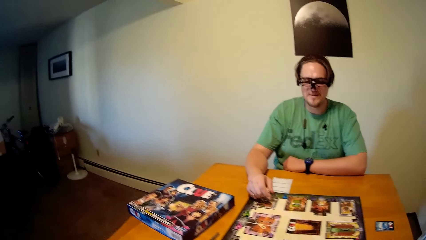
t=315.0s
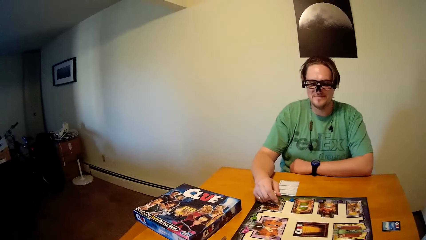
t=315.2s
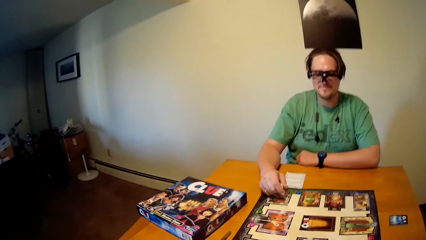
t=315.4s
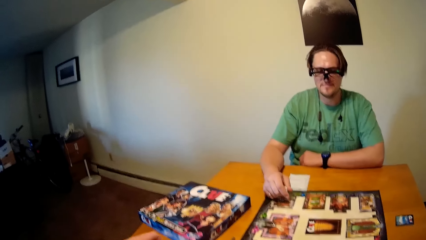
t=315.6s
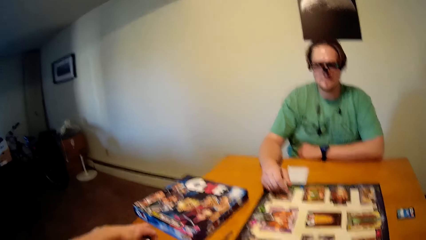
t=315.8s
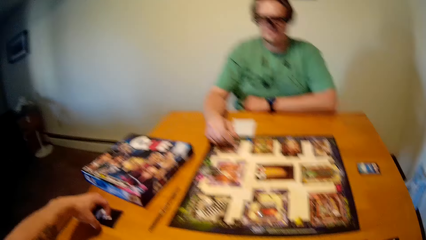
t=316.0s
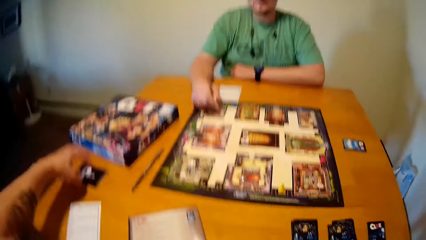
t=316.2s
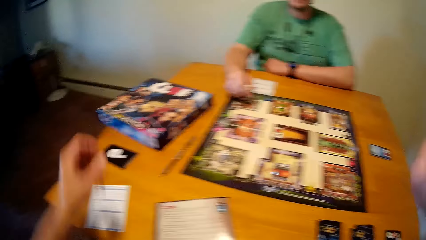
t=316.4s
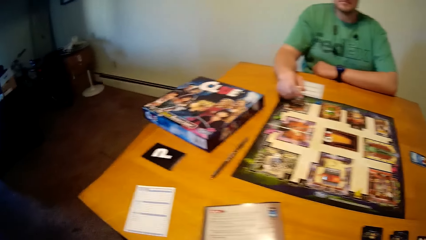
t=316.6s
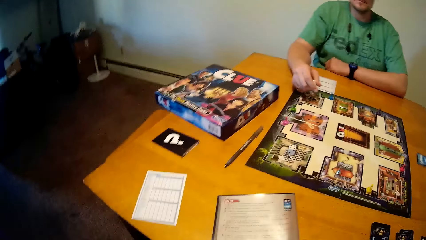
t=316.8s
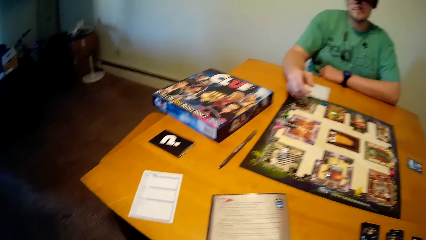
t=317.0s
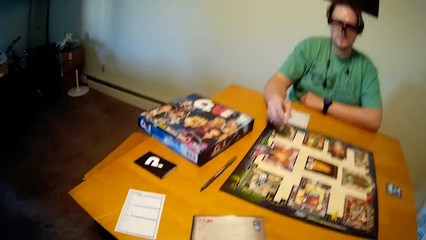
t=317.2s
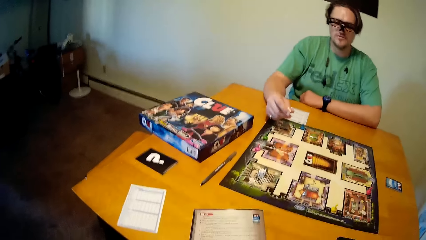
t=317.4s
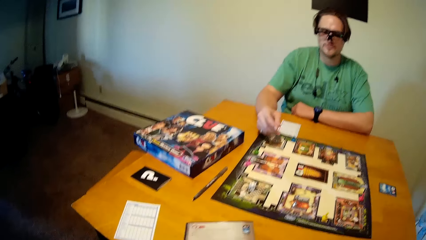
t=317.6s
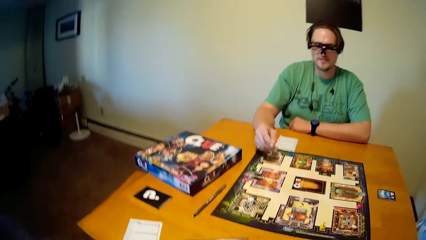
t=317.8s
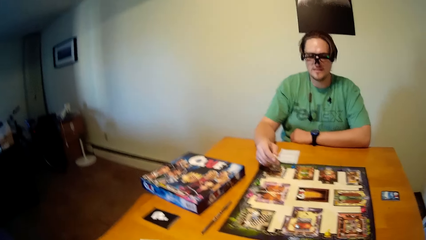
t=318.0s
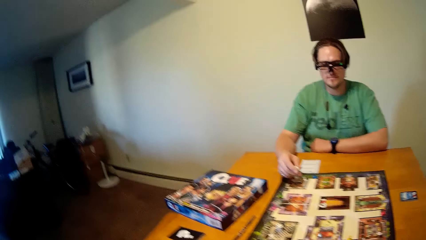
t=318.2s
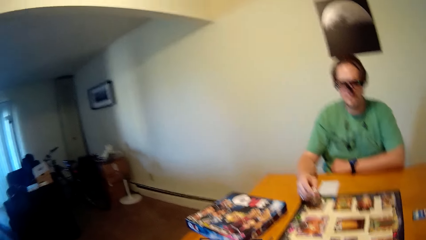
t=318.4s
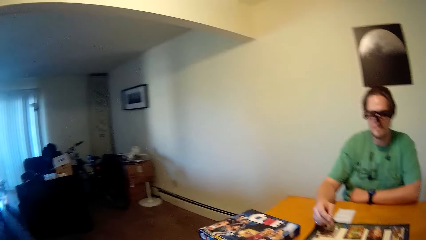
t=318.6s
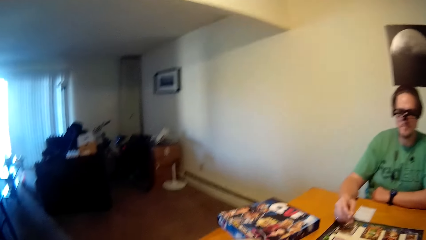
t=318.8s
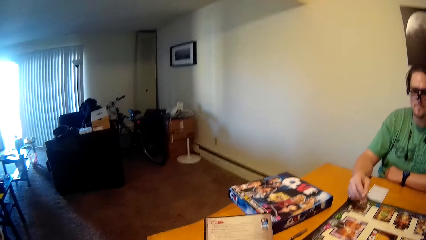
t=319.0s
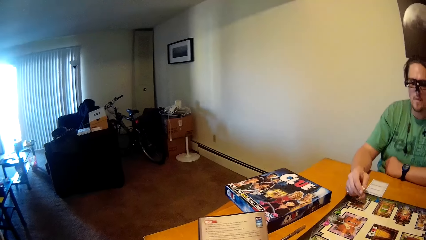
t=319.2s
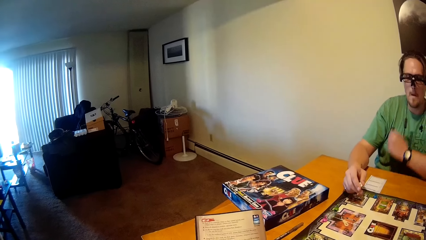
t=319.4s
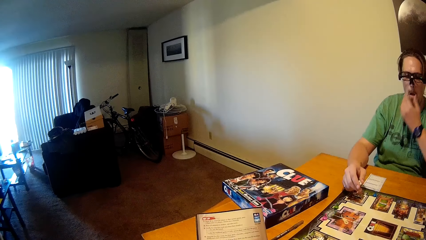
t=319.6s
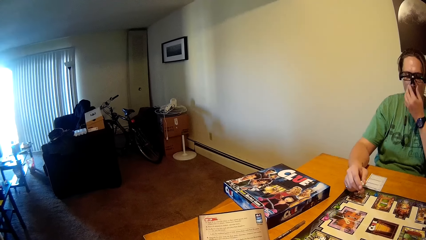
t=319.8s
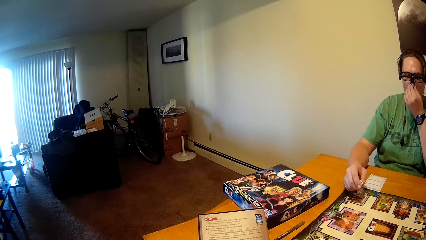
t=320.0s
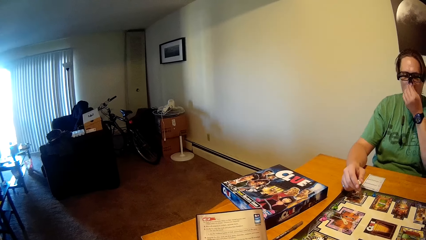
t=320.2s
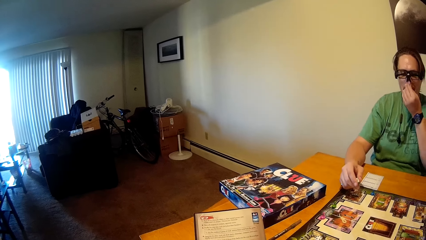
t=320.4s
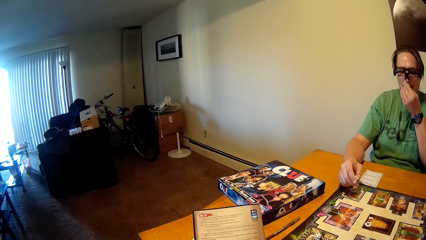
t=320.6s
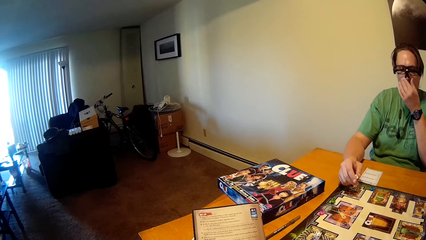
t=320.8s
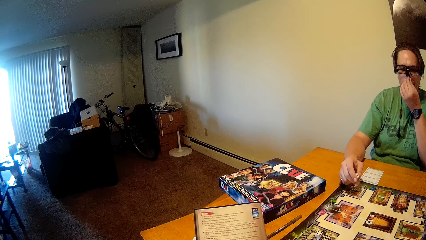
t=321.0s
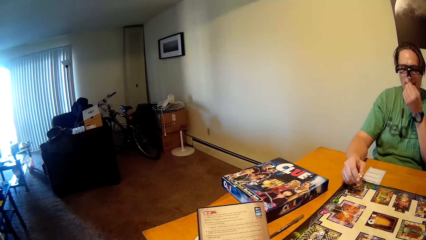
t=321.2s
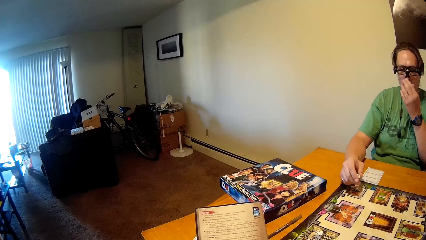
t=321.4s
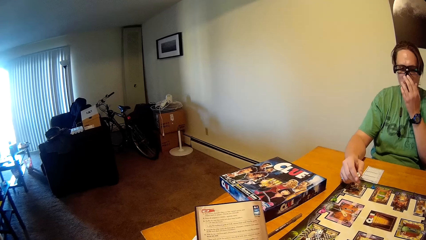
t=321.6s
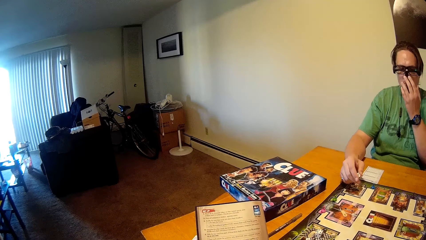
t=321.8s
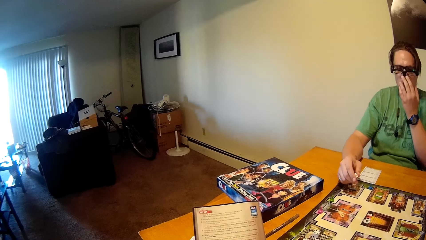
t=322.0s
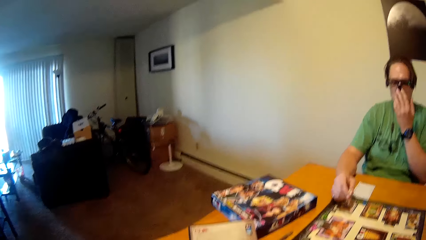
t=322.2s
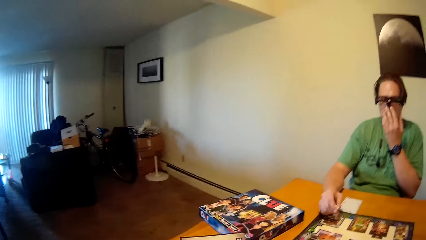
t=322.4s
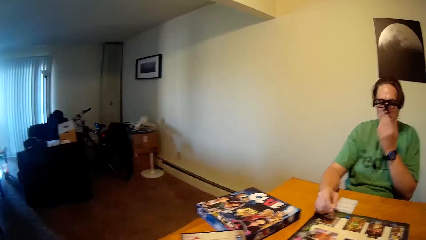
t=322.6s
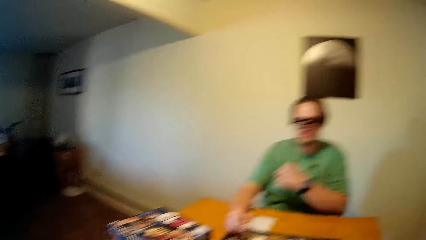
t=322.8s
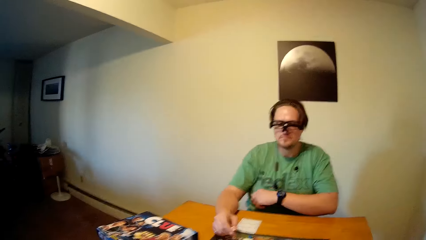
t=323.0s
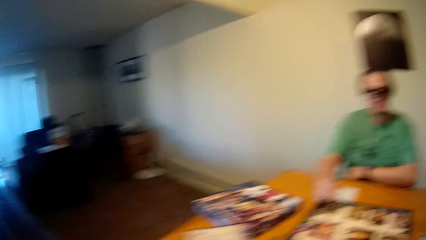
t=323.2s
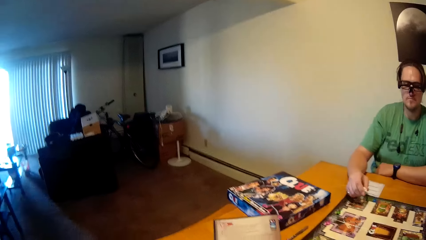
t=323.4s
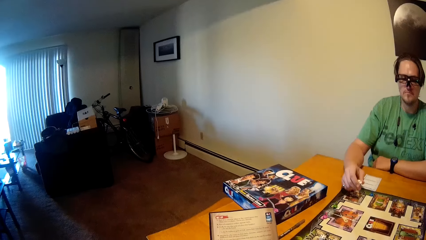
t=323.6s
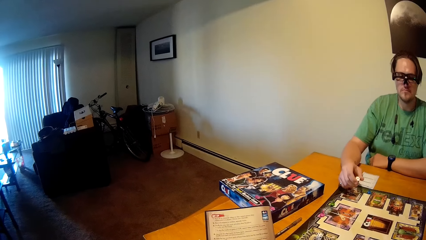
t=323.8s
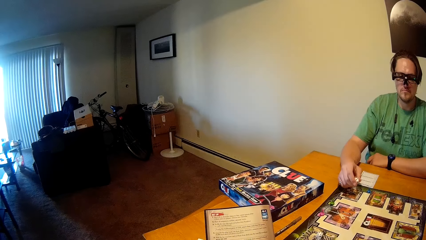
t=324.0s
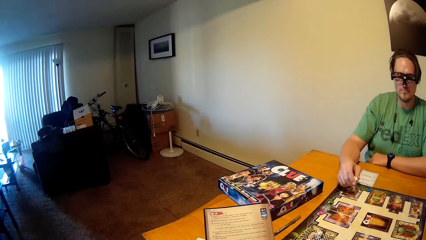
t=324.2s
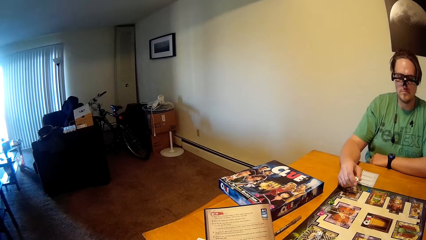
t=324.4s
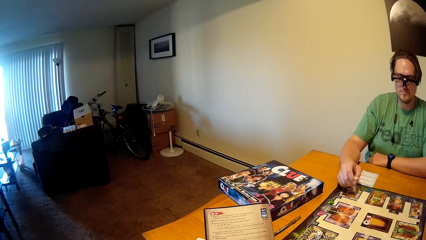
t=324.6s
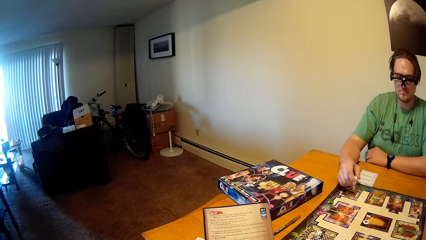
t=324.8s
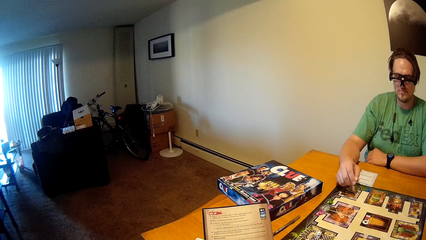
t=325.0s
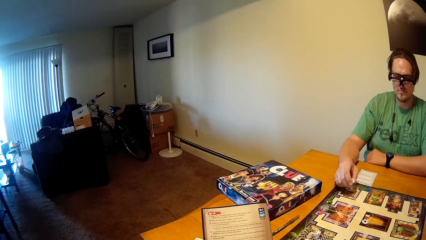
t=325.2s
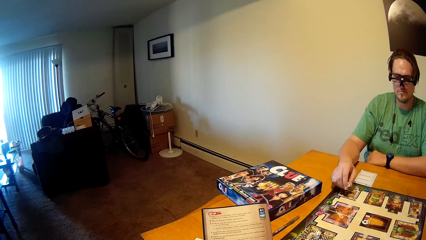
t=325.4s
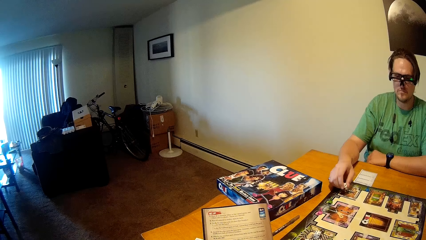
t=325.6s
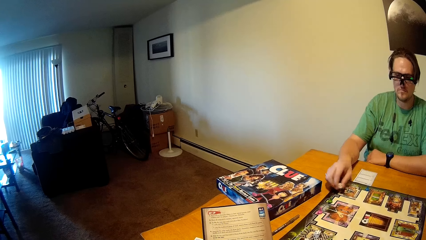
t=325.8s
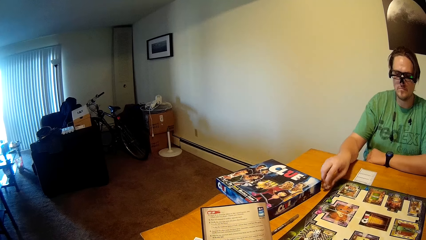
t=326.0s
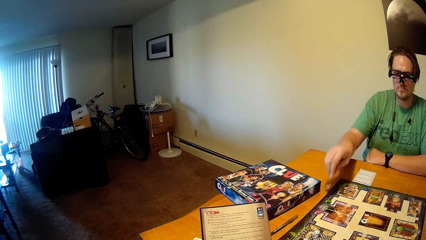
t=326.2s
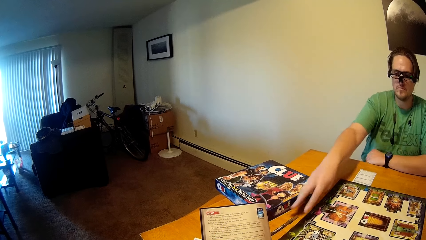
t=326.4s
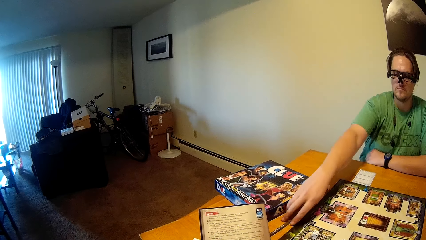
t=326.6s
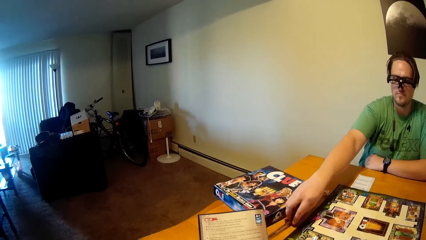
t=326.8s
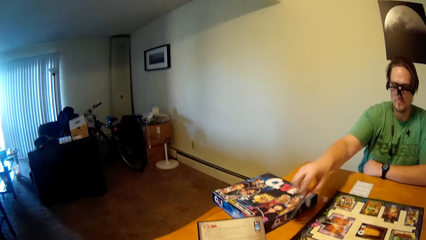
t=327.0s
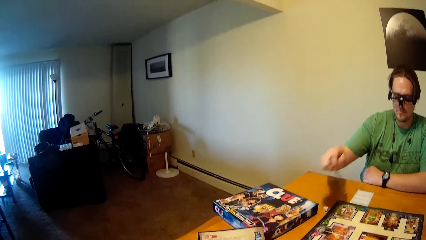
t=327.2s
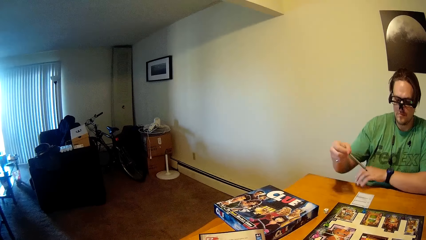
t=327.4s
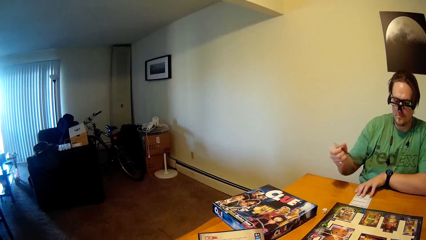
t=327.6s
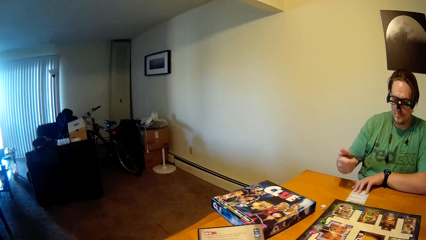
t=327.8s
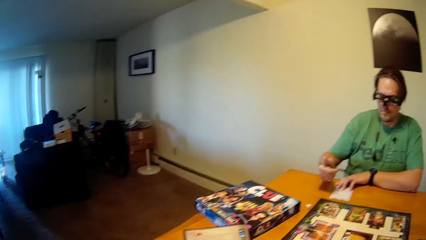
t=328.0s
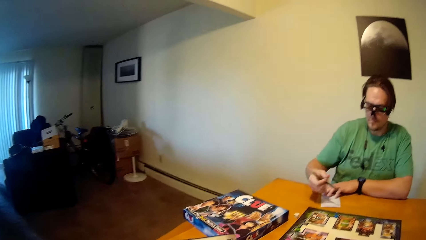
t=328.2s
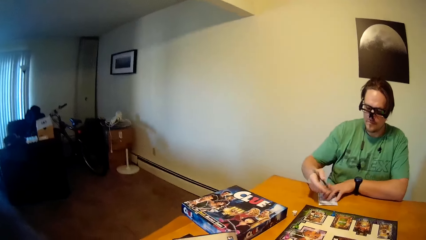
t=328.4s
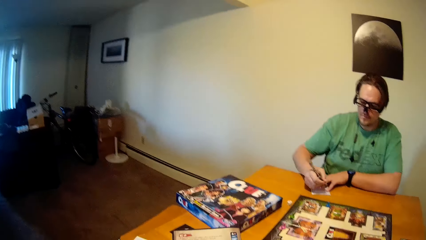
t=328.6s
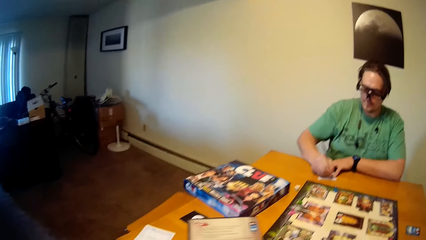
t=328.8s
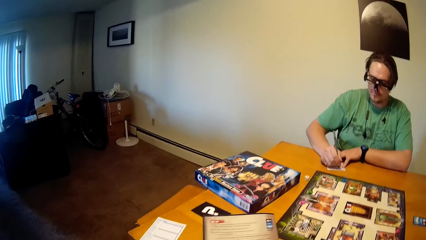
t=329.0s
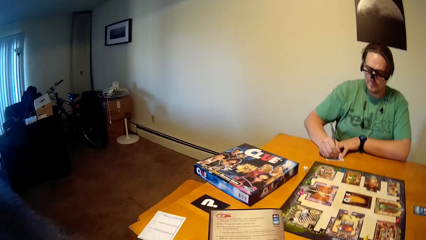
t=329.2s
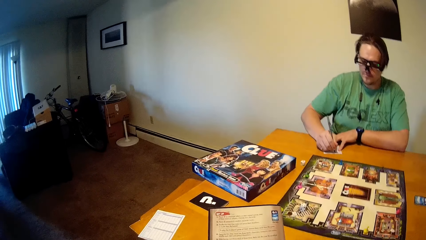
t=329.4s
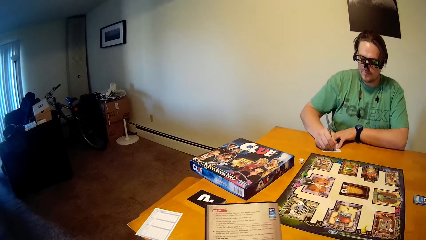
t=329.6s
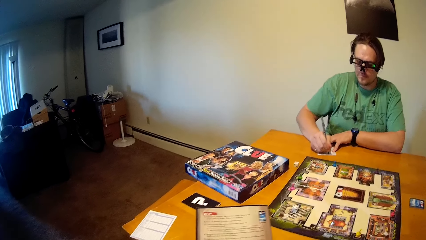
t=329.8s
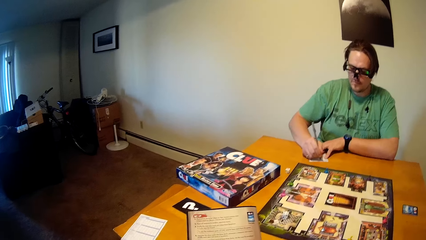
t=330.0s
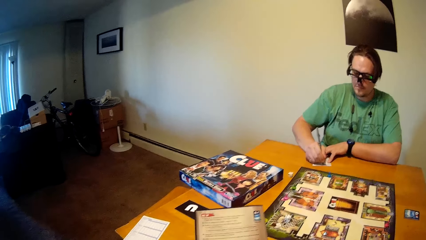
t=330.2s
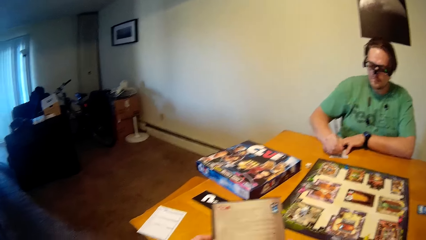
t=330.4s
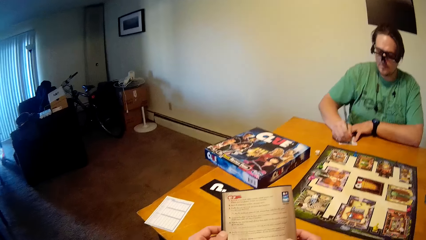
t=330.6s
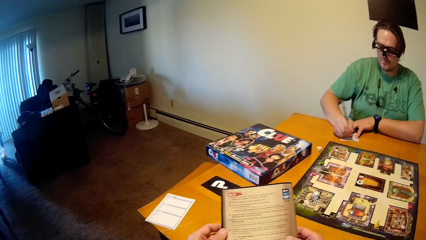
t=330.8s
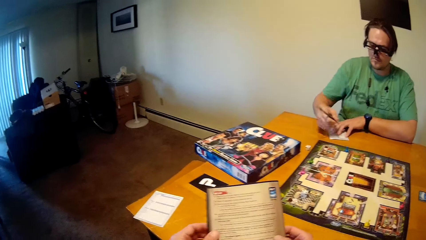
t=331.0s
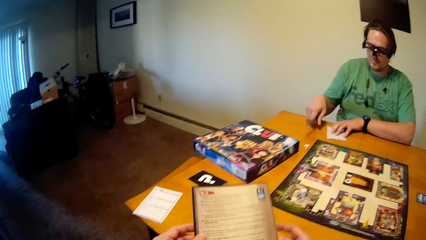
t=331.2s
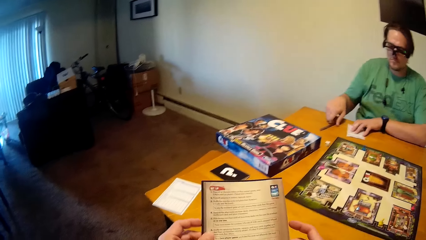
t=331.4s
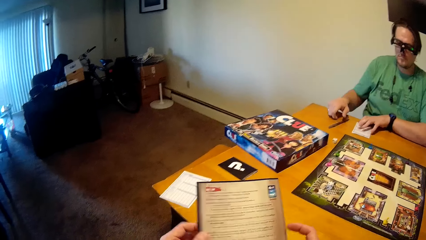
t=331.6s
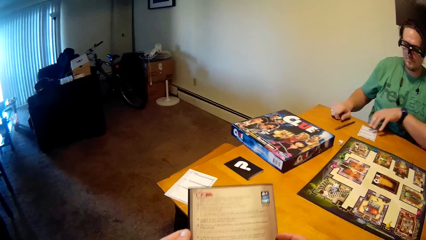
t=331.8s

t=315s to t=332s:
The camera wearer places the card on the table with his left hand. He picks up the game instructions menu from the table. A man touches his nose with his left hand. The man drops the die in his right hand on the table. The man picks up a pen from the table with his right hand. The man writes on a sheet on the table with the pen in his right hand. The man puts the pen on the table.
